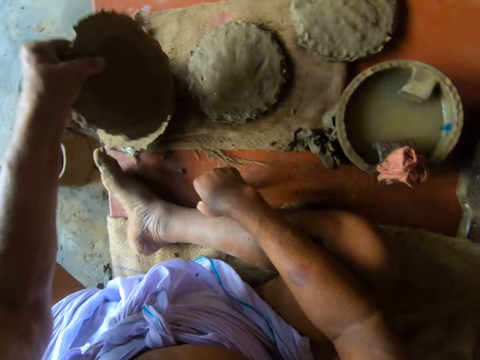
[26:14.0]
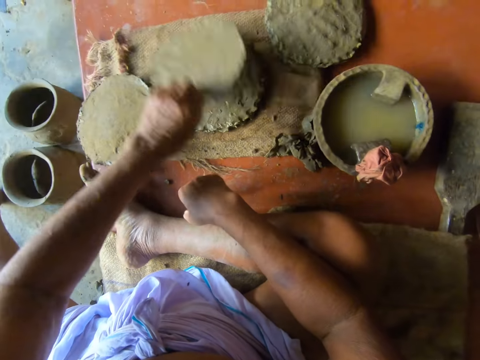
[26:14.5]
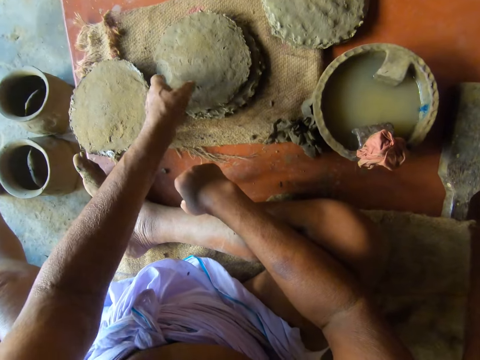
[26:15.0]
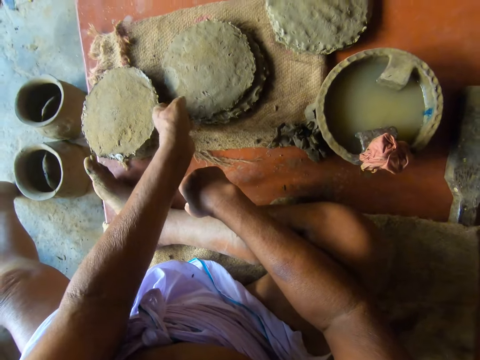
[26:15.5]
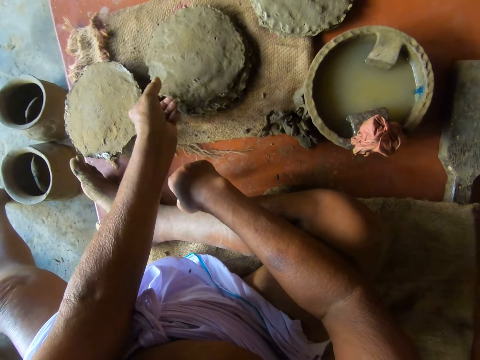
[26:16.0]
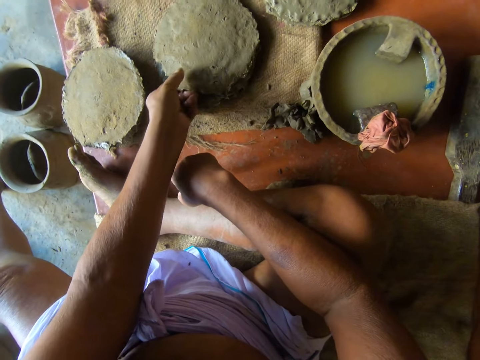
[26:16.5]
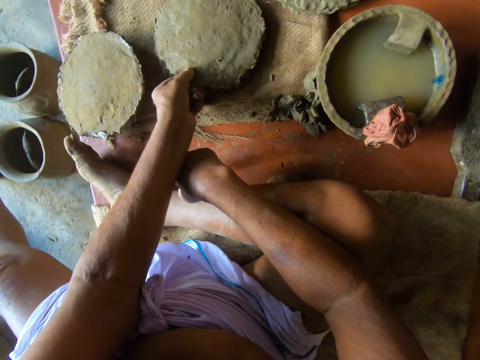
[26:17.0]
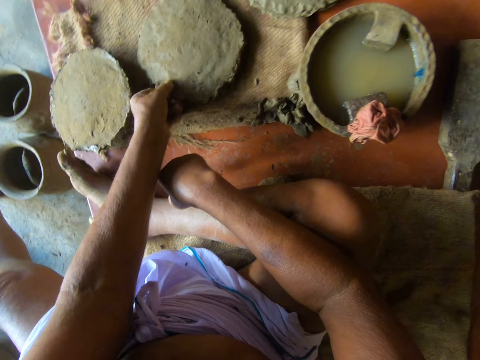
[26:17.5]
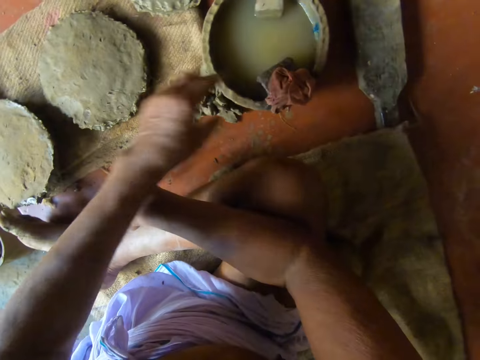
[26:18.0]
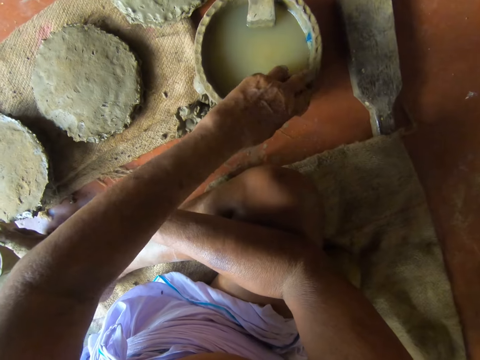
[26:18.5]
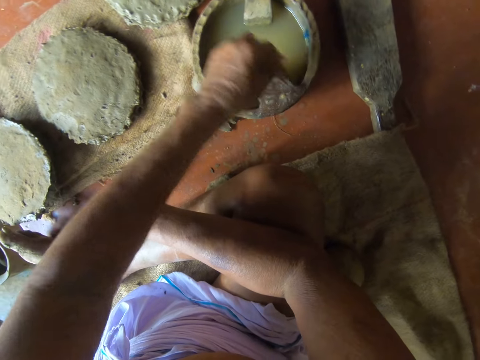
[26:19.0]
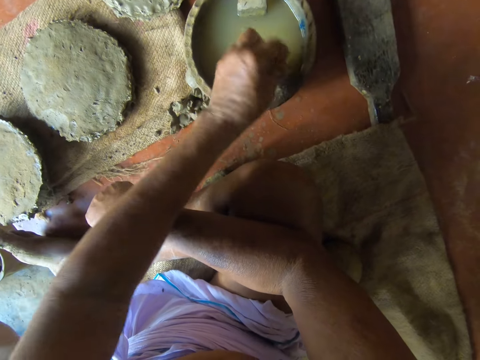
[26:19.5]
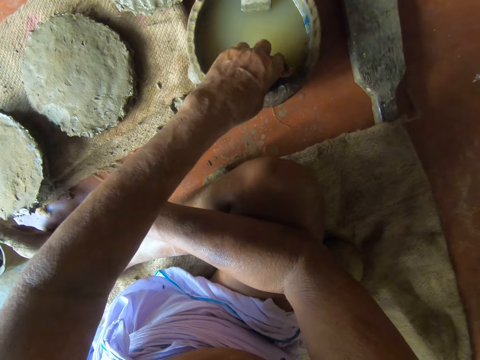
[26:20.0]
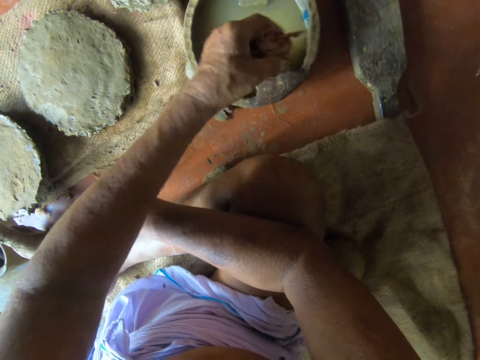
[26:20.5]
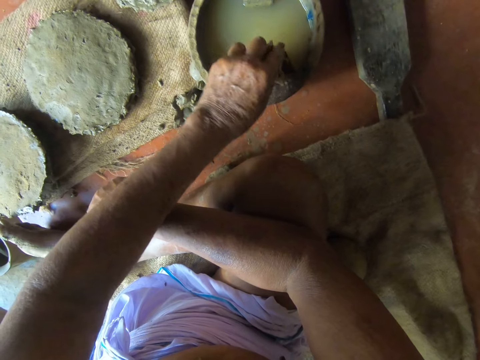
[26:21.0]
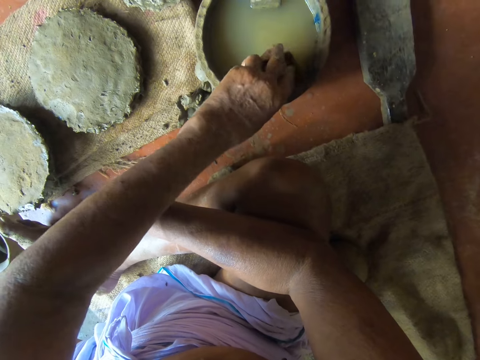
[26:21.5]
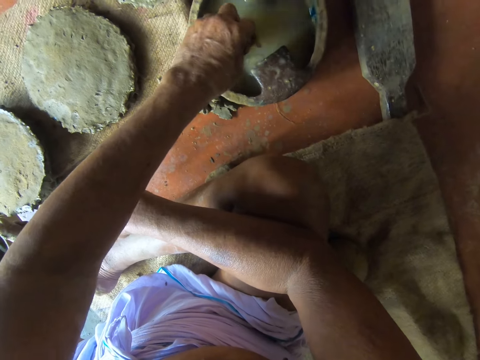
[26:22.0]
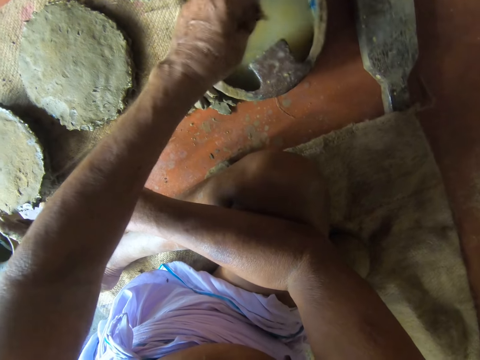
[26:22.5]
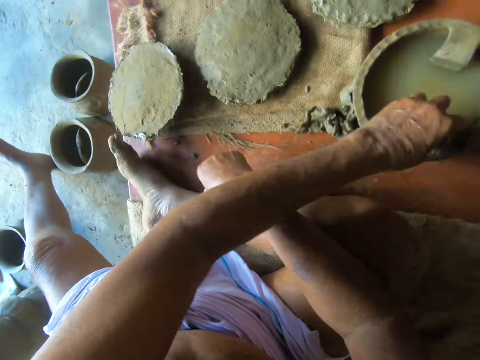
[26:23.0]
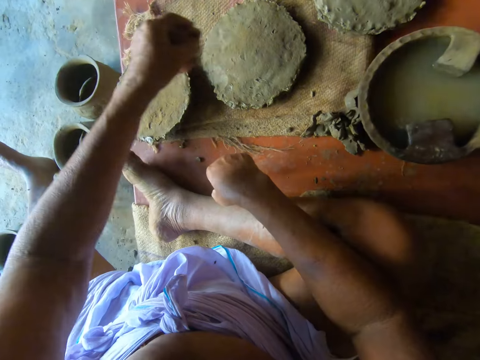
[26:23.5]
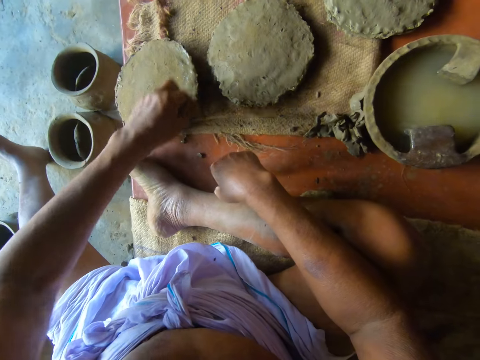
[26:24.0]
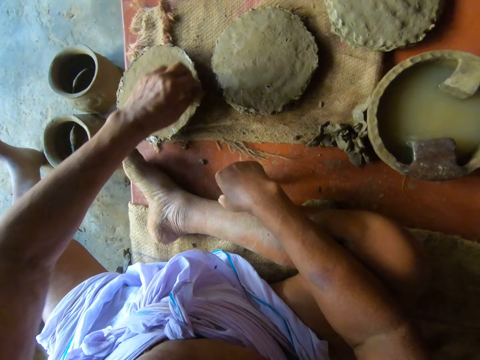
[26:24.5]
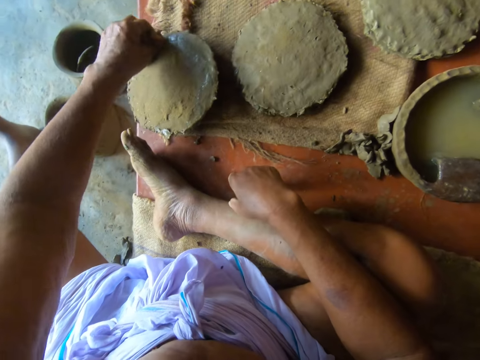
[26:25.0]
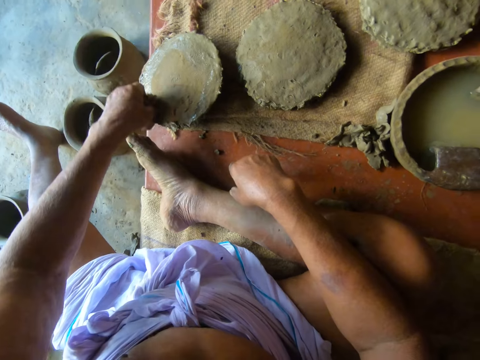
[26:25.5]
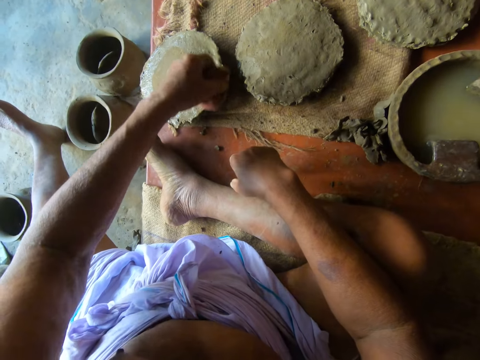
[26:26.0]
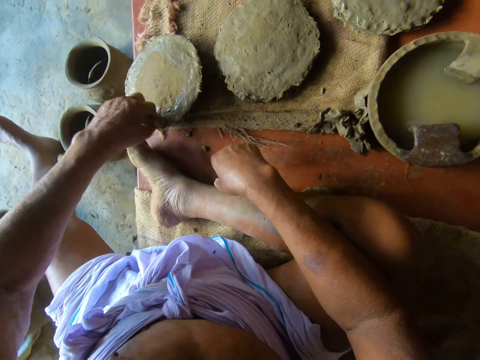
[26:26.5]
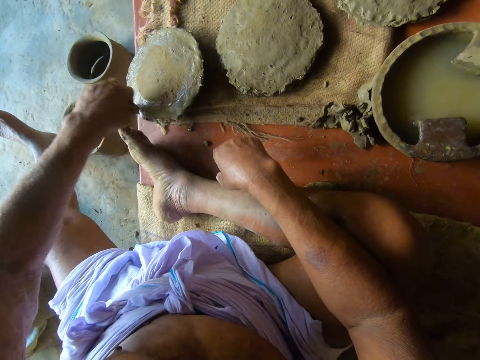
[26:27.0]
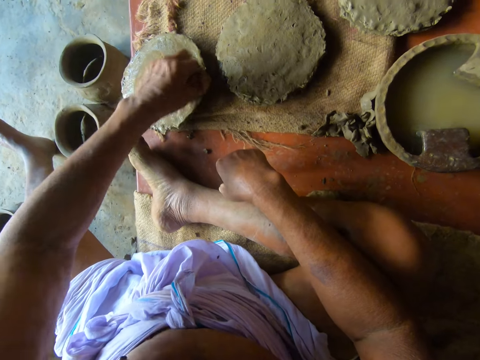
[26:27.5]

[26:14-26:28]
The camera wearer stacks the clay pot foot in his left hand on the mat. He adjusts the clay pot foot on the mat with his left hand. He folds the rag on the bowl of water with his left hand. He takes the cloth. He turns the cloth. He dips the rag in his left hand in the bowl of water. He squeezes the rag in his left hand in the bowl. He wipes the clay pot foot on the mat with the rag in his left hand.

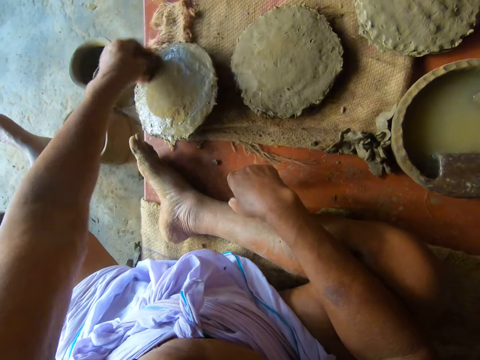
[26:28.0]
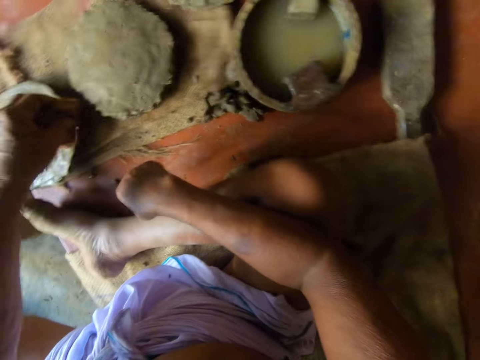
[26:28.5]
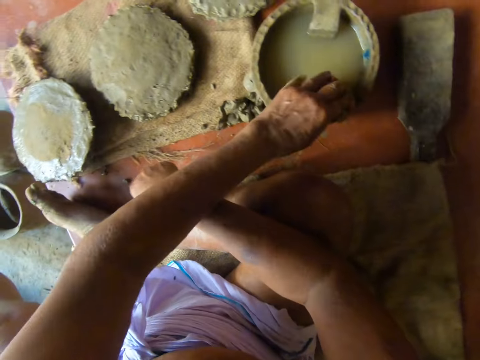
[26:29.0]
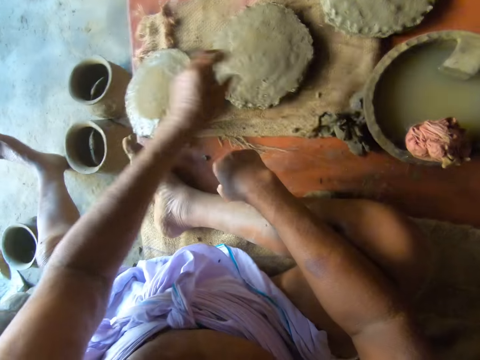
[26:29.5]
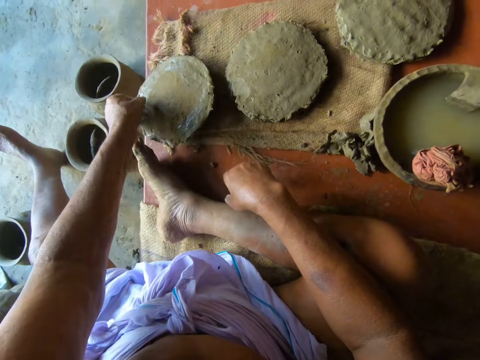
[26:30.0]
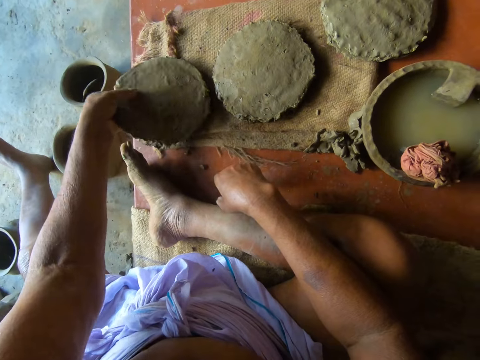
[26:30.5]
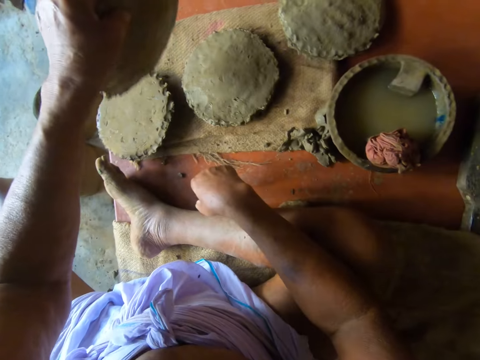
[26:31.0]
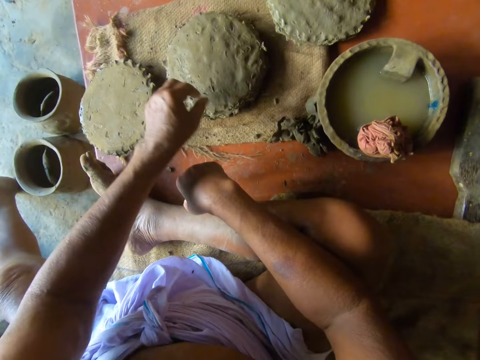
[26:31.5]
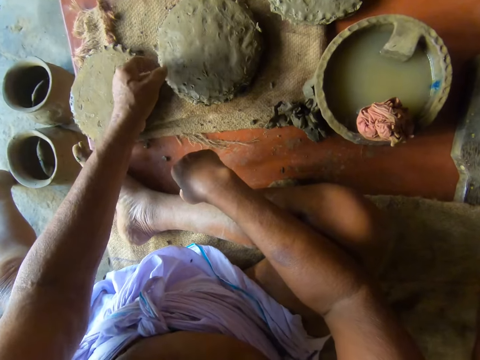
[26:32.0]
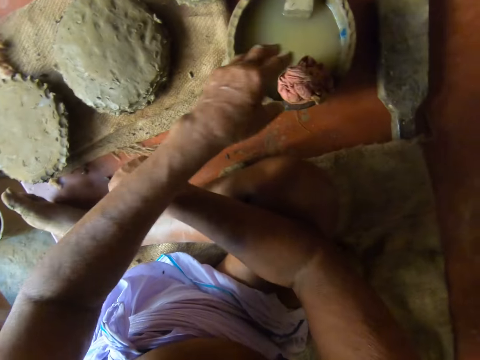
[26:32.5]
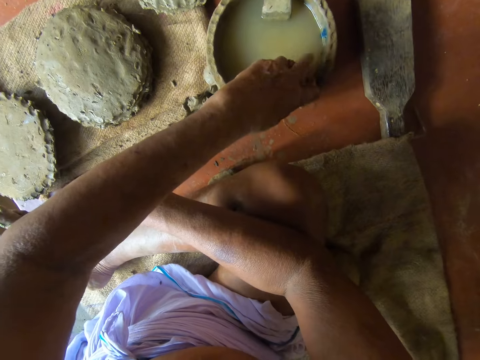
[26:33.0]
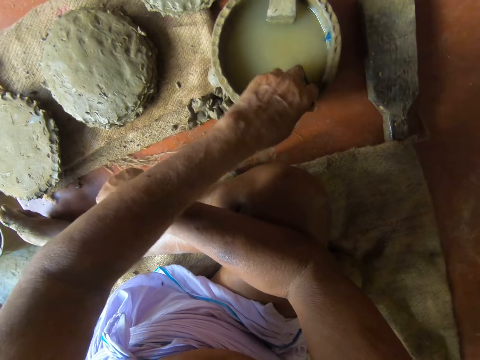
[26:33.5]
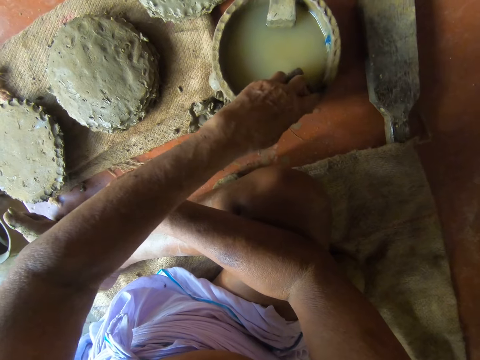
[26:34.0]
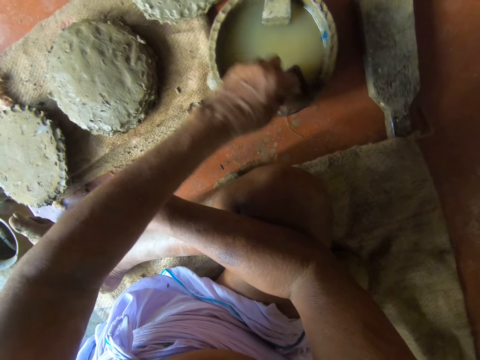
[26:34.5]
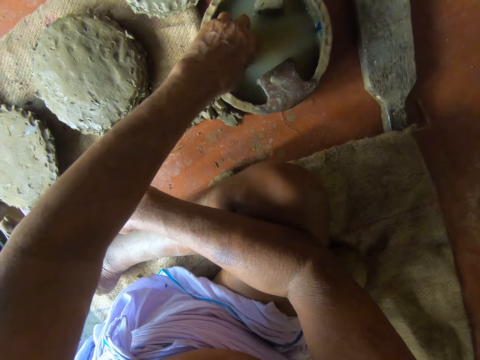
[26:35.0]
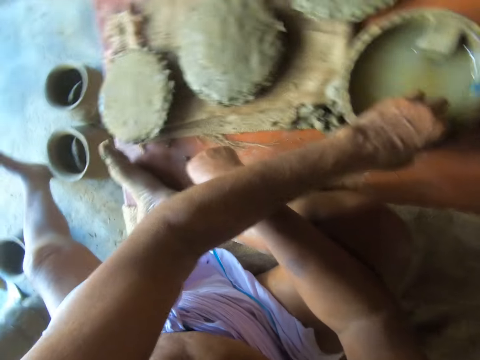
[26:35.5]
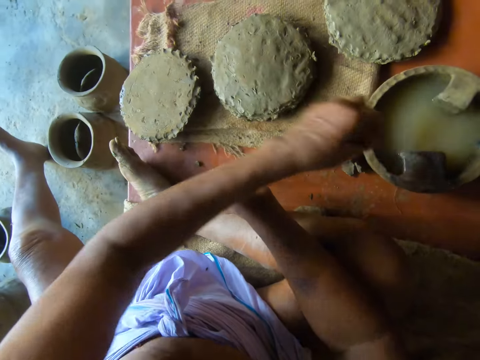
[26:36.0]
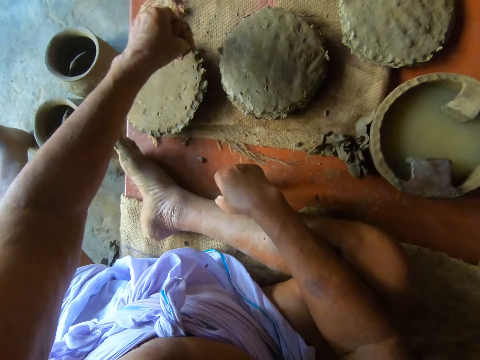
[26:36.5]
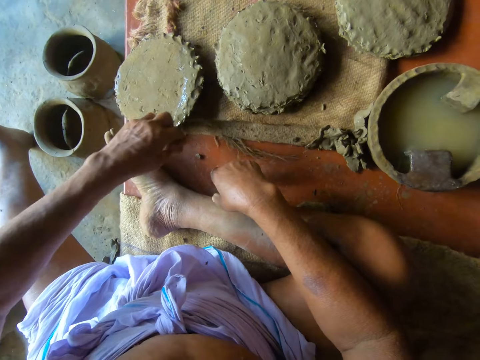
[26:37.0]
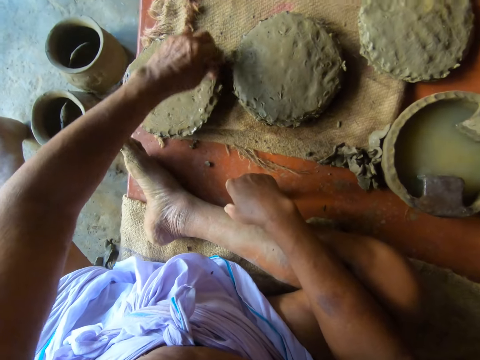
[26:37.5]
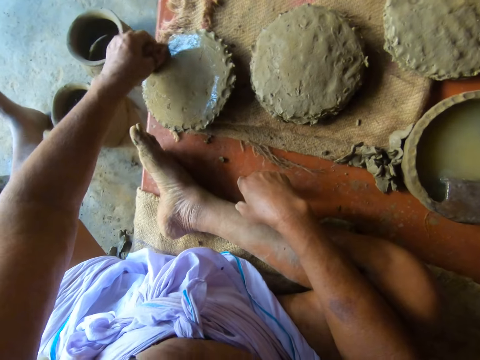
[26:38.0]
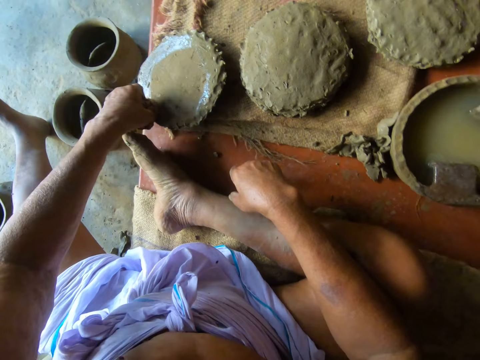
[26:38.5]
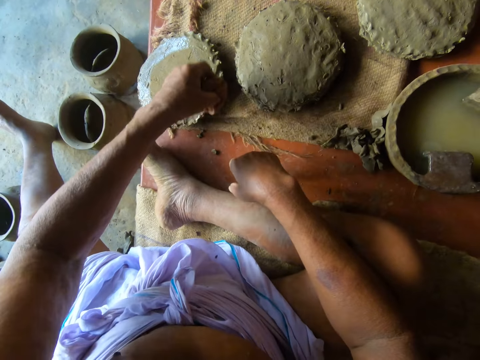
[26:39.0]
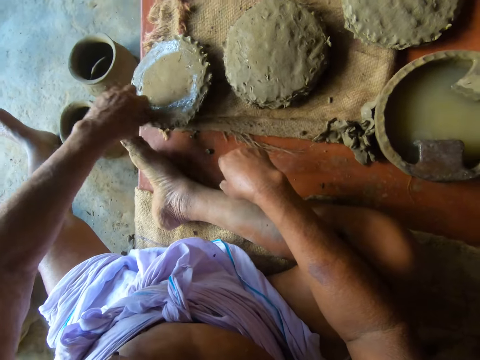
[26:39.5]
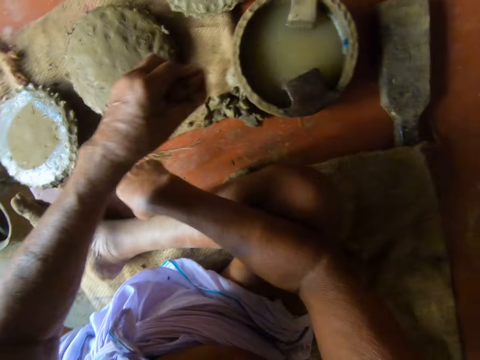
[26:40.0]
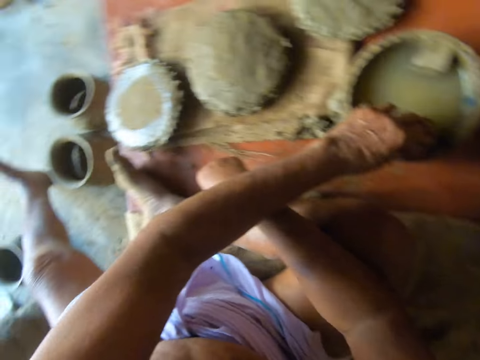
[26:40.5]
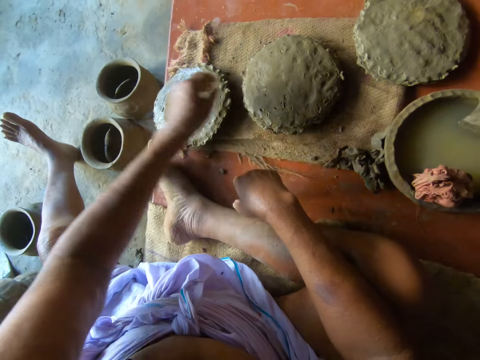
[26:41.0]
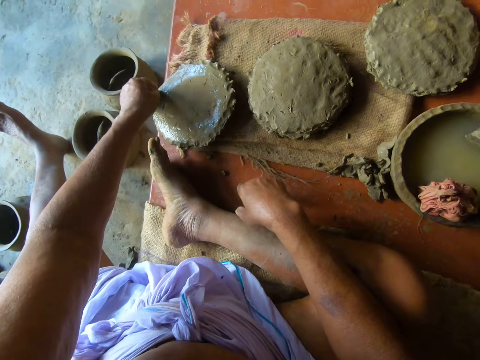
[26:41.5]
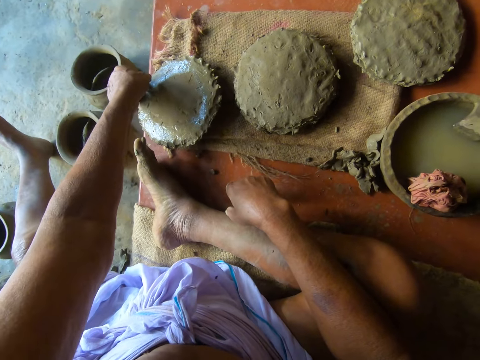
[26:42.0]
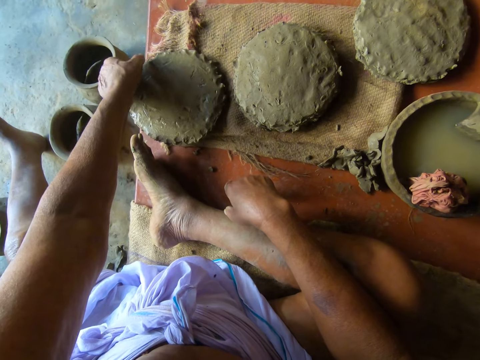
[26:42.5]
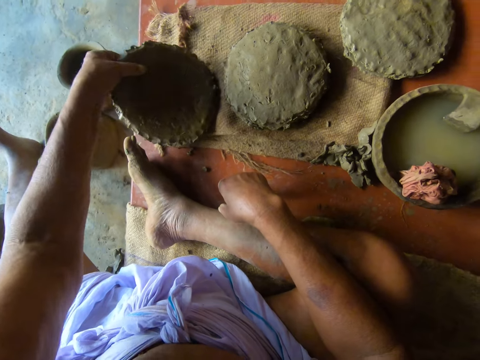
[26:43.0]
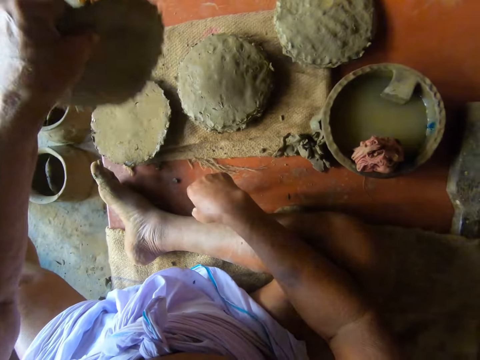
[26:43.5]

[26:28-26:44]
The camera wearer drops the rag in his left hand on the bowl of water. He picks up the clay pot foot on the mat with his left hand. He stacks the clay pot foot in his left hand on the mat. He folds the rag on the bowl of water with his left hand. He takes the cloth. He dips the rag in his left hand in the bowl of water. He taps the bowl of water with the rag in his left hand. He wipes the clay pot foot on the mat with the rag in his left hand. He drops the rag in his left hand on the bowl of water. He picks up the clay pot foot on the mat with his left hand.
